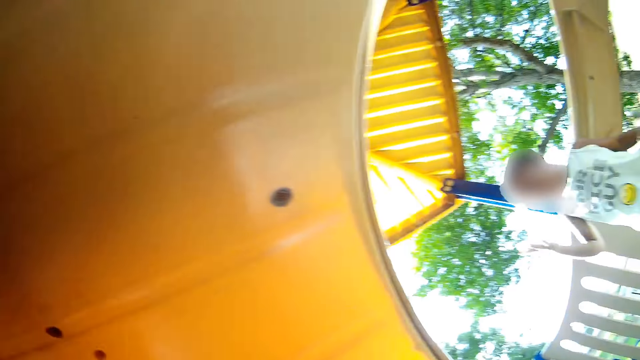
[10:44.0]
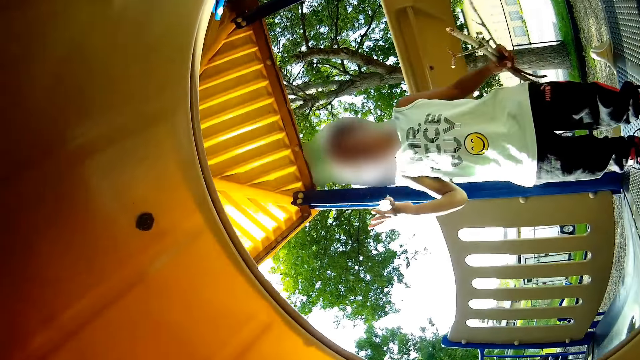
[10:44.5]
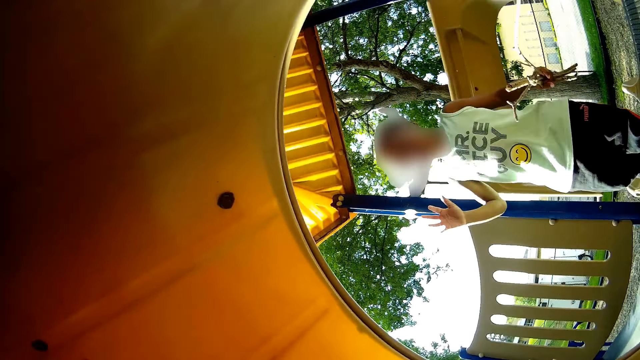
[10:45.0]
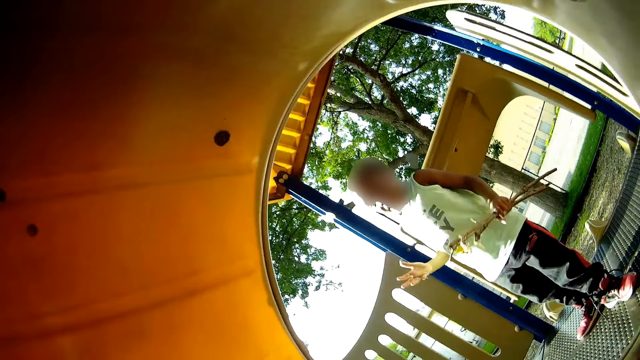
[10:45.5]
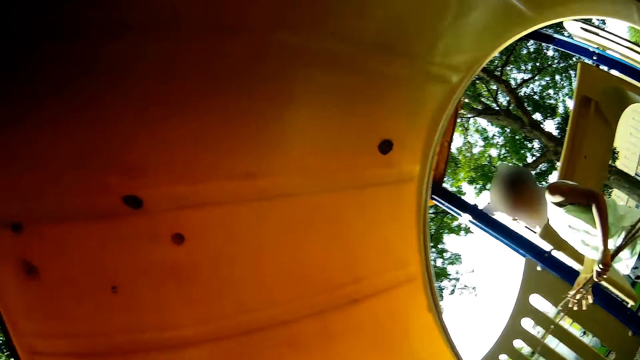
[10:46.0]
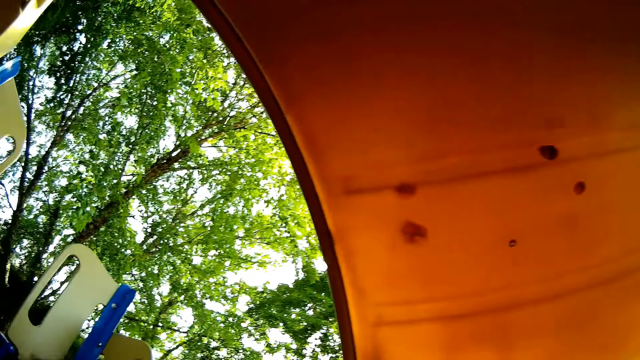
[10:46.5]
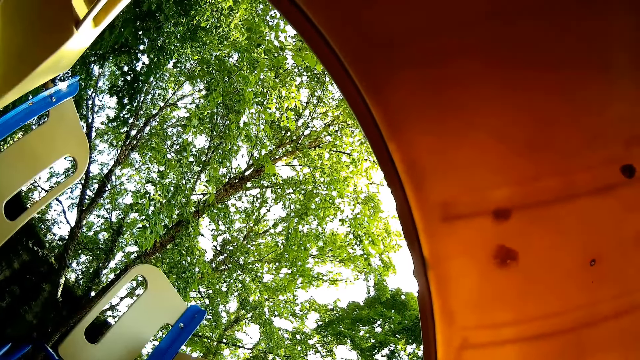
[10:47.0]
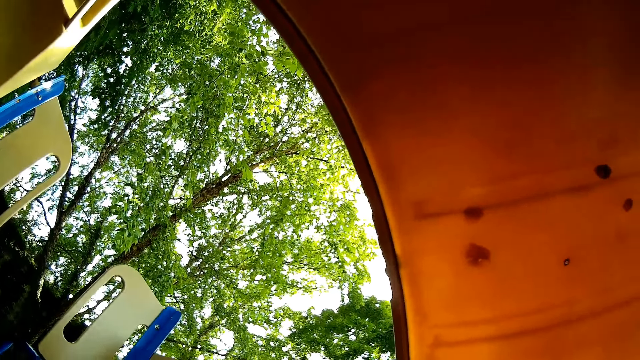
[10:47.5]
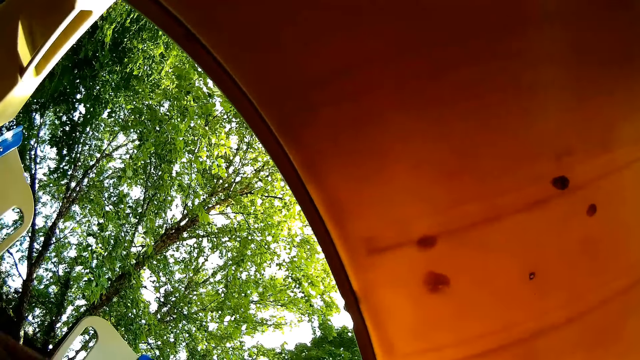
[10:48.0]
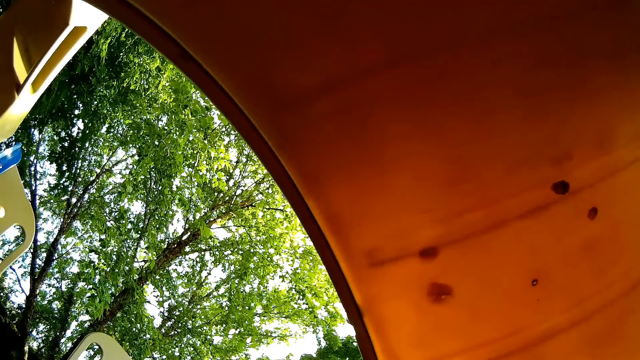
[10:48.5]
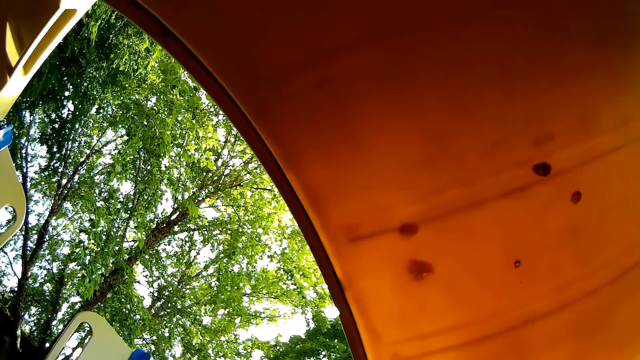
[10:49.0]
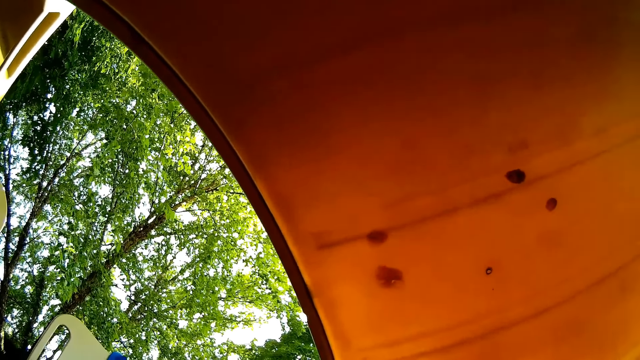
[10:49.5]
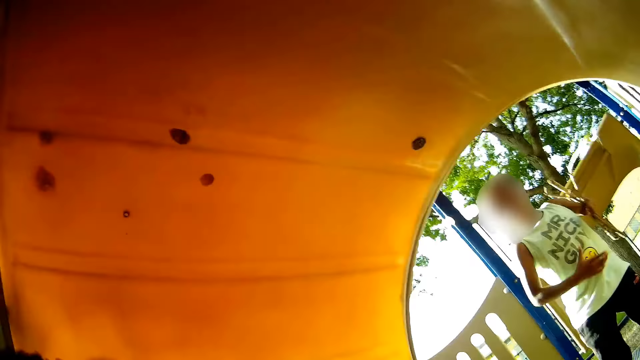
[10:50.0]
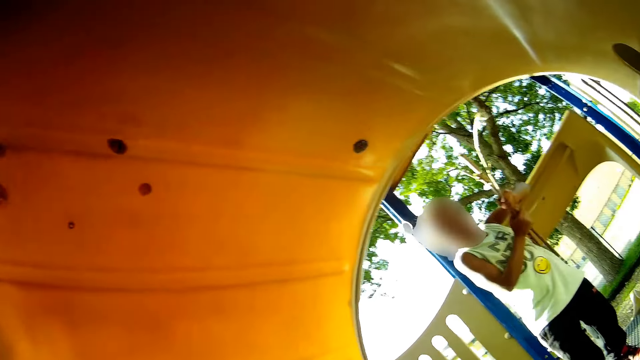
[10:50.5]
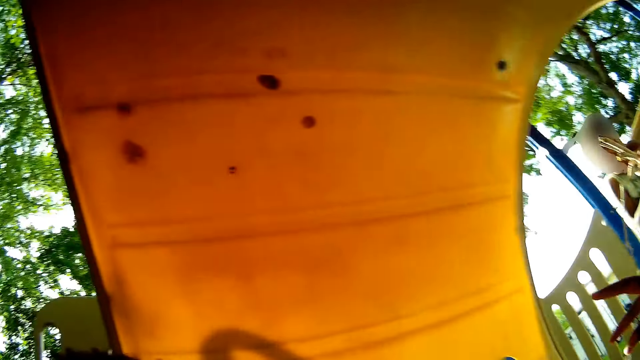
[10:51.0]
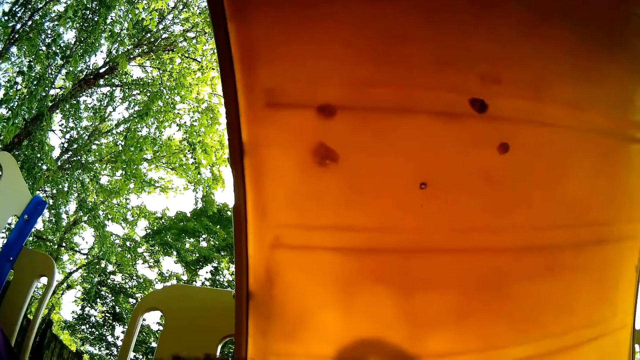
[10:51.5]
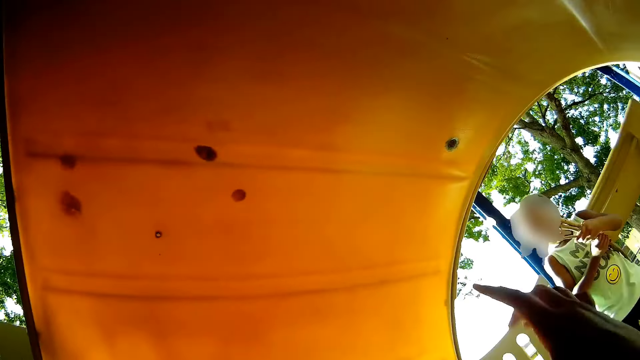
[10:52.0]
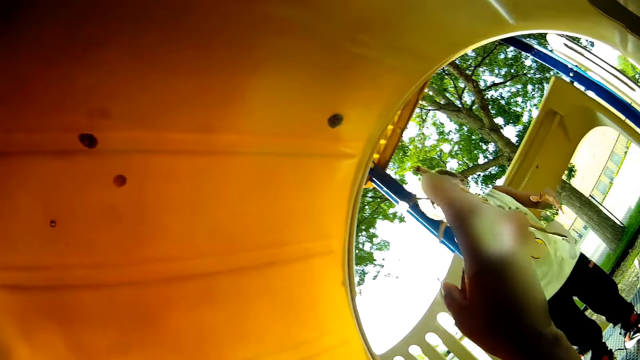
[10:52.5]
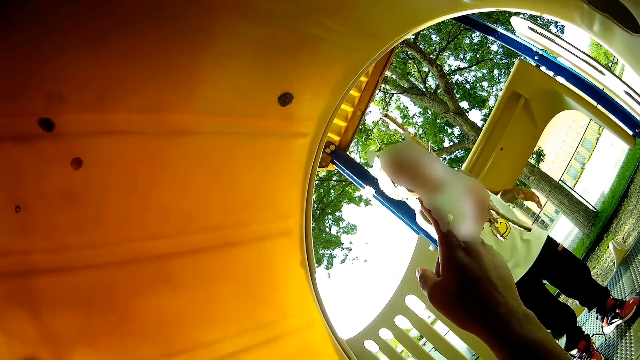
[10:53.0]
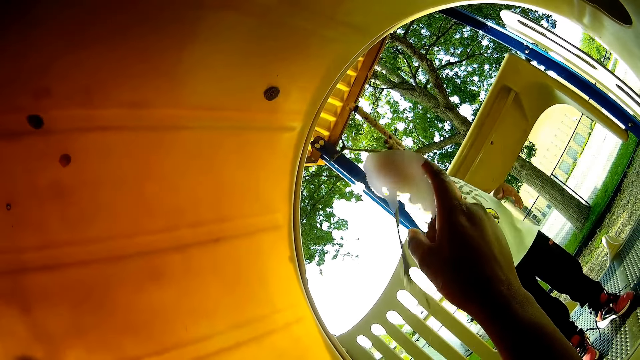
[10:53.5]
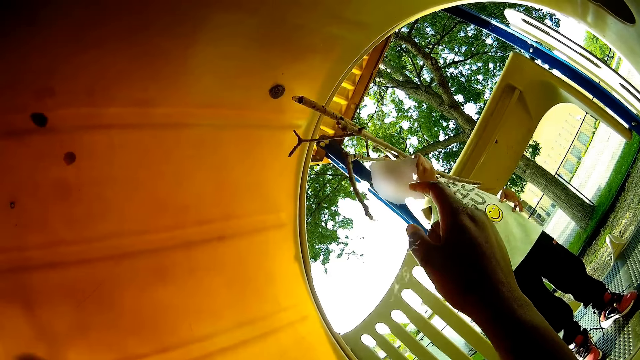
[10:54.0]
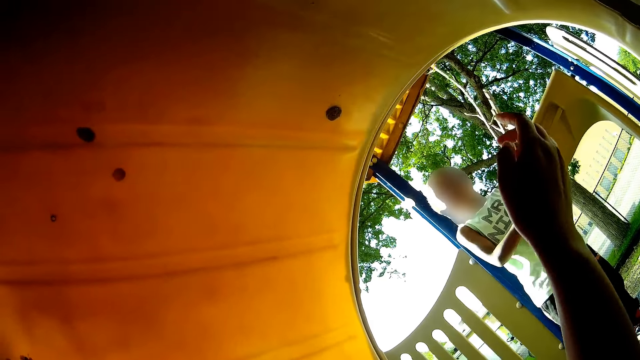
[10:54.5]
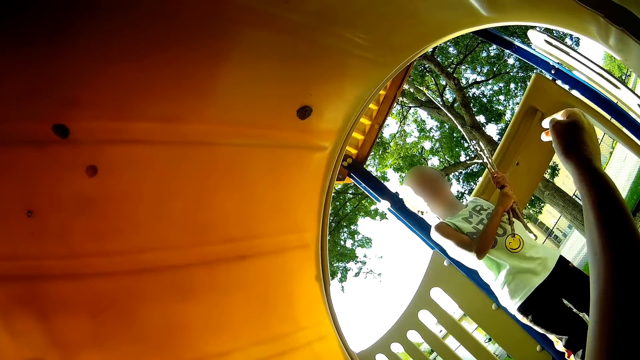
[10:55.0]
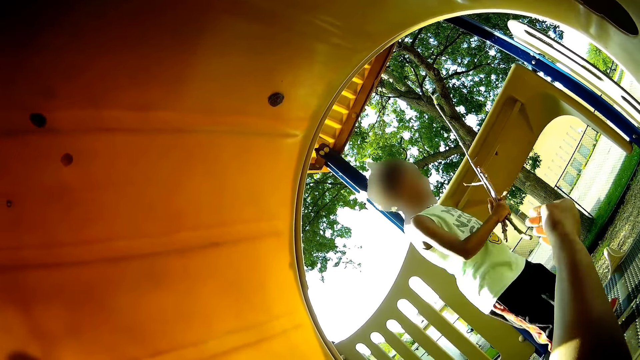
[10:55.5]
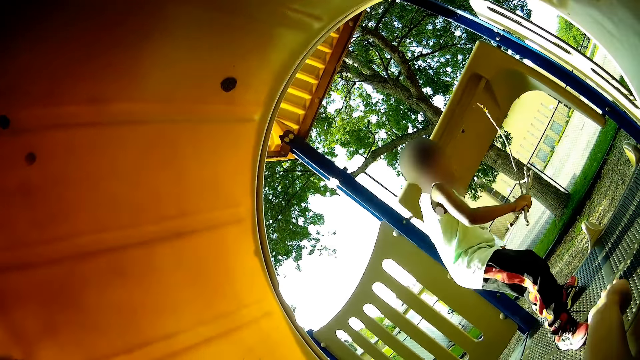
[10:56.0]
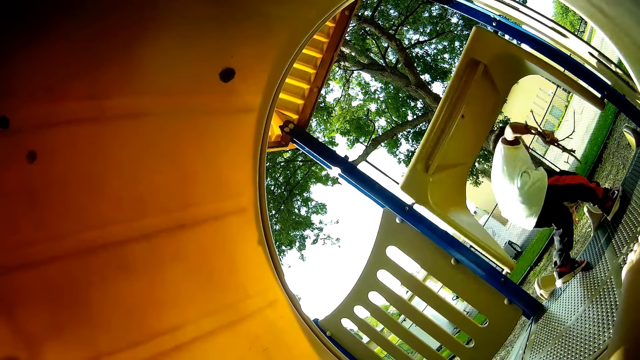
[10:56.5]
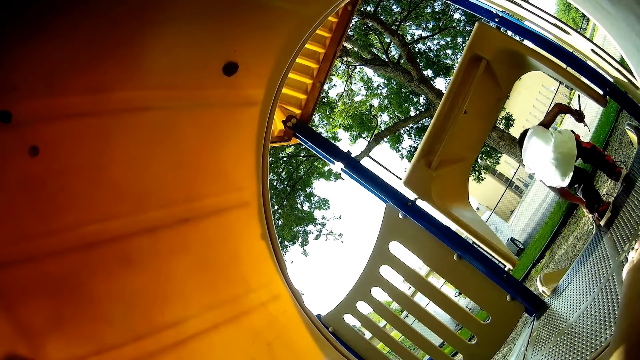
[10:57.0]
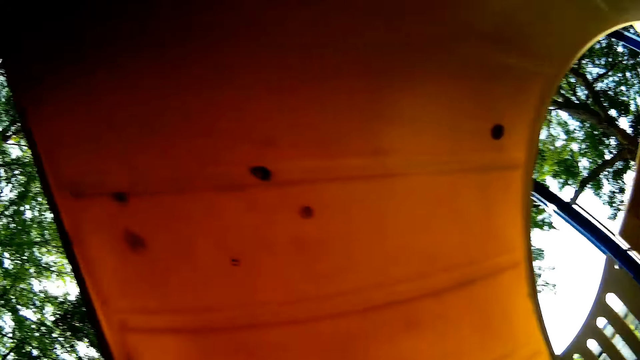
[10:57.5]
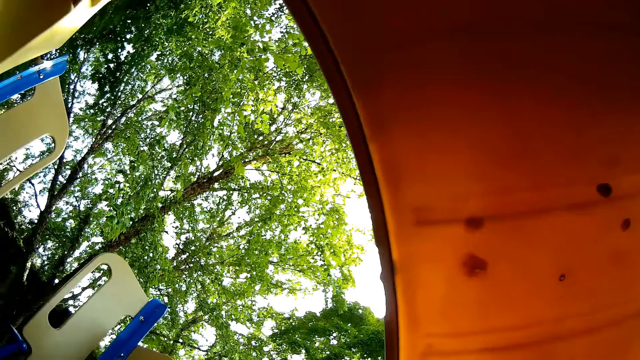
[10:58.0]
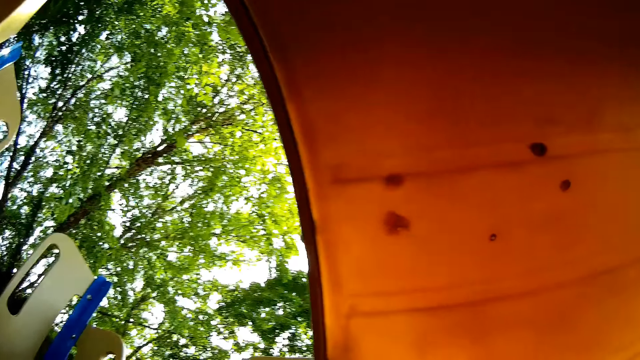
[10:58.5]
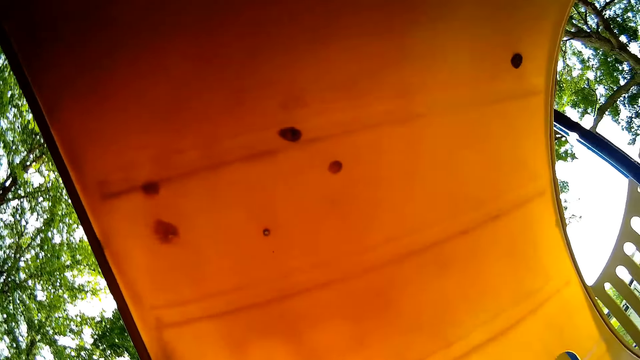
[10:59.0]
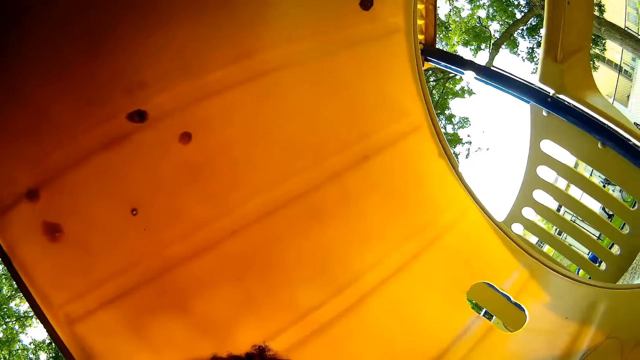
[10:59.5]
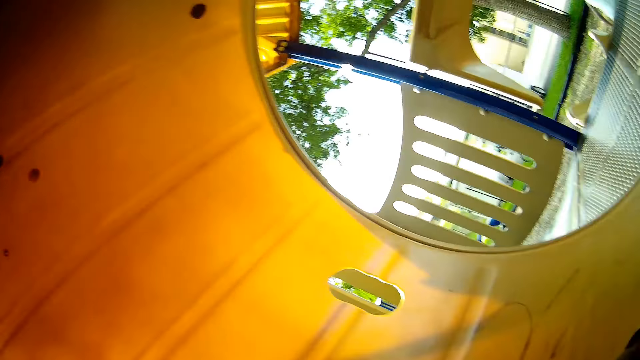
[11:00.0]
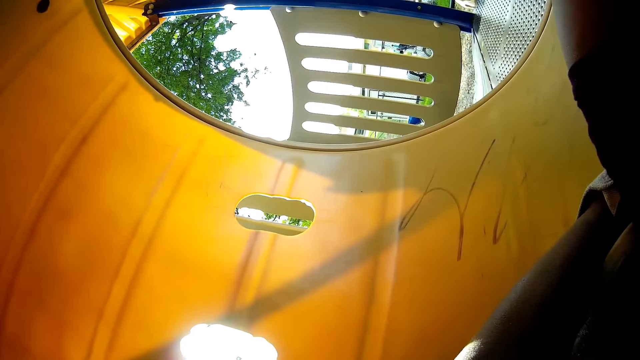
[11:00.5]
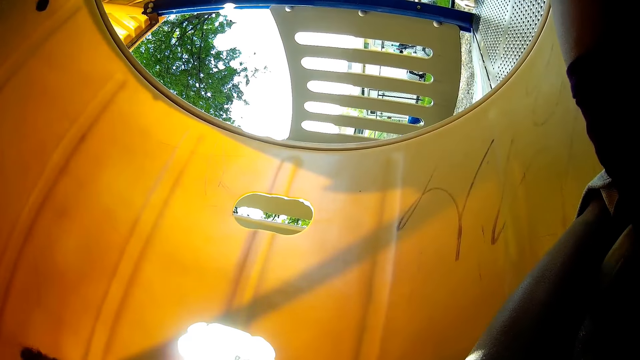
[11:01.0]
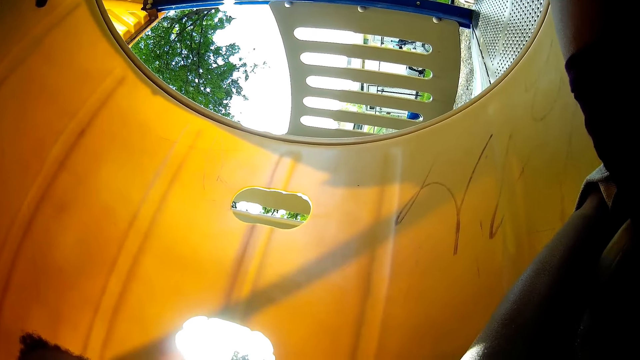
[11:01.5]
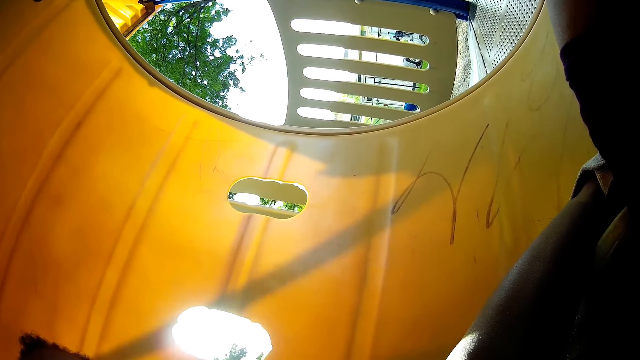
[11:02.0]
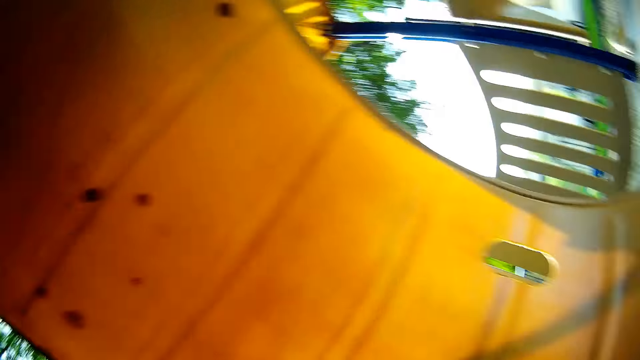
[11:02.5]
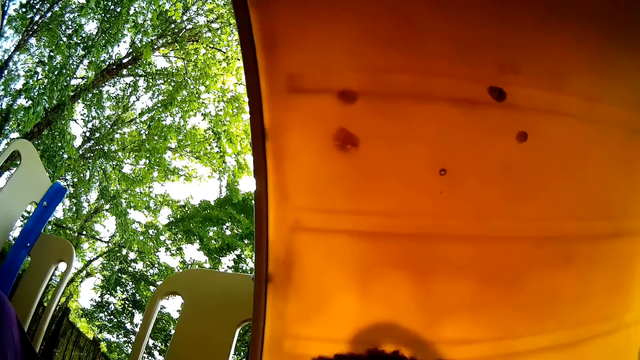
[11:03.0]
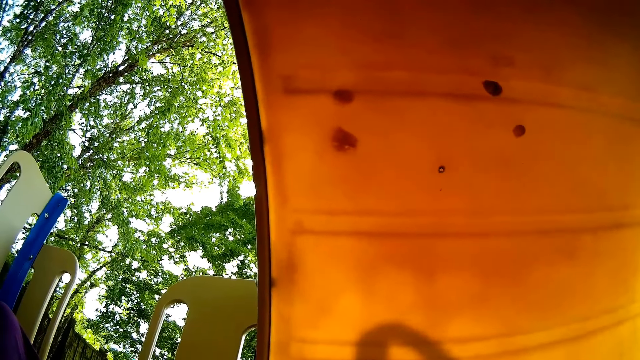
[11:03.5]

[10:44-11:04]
A person walks around. The camera wearer looks around. The person plays with sticks. The camera wearer looks around. The person plays with sticks. The camera wearer stretches his hand. The person walks around and climbs down the slide. The camera wearer looks around.
